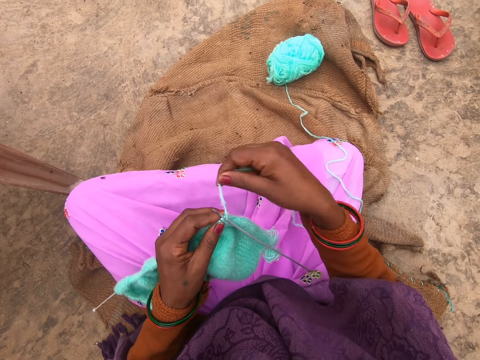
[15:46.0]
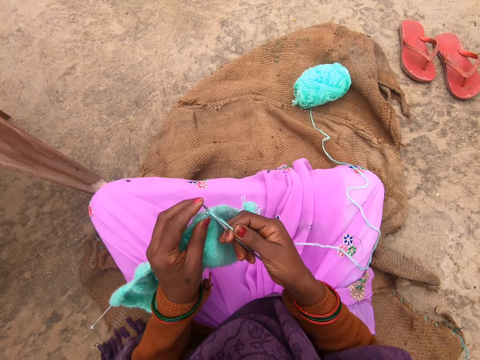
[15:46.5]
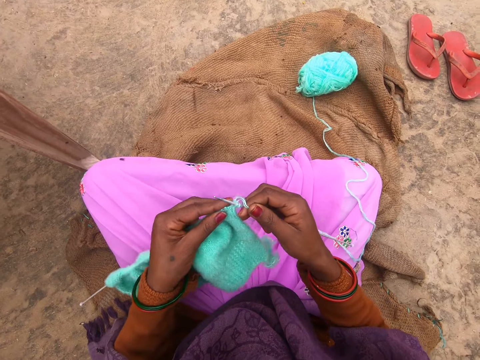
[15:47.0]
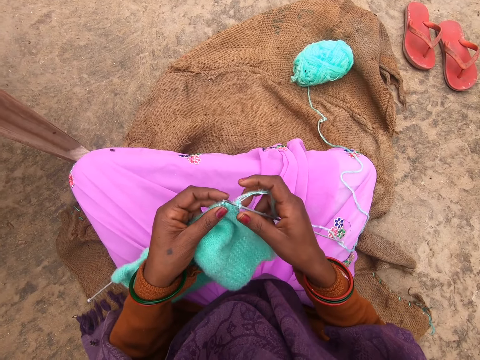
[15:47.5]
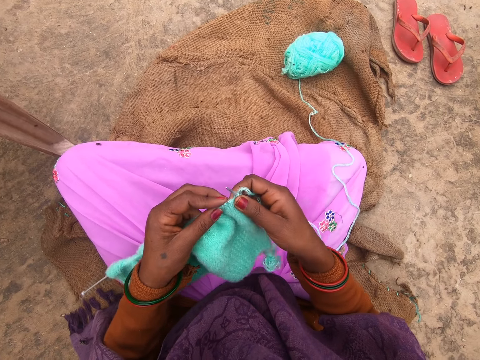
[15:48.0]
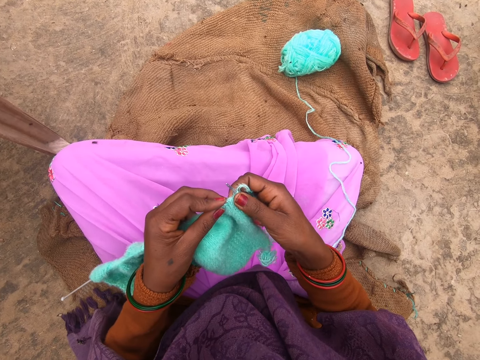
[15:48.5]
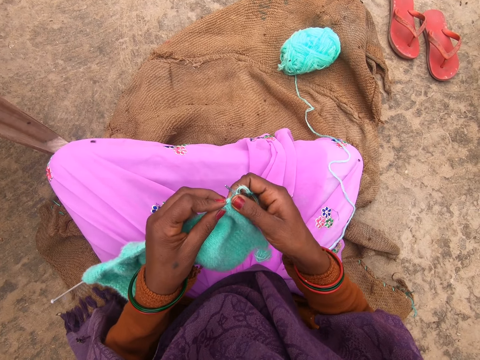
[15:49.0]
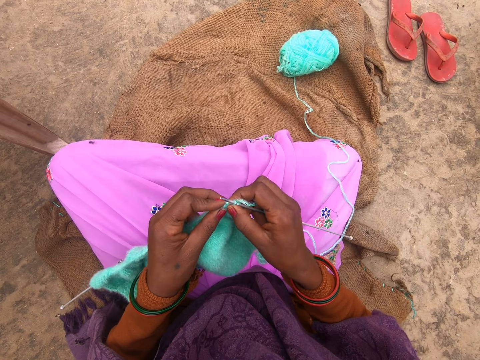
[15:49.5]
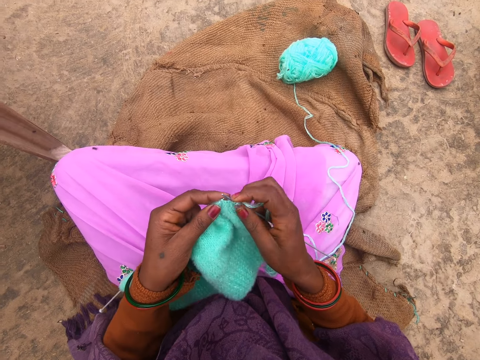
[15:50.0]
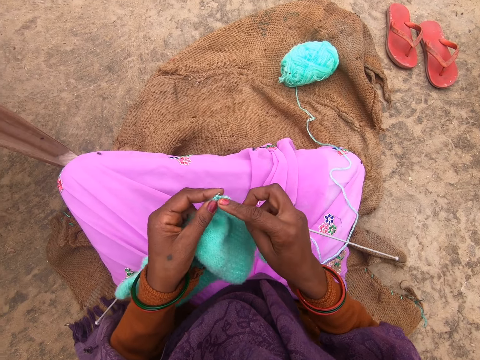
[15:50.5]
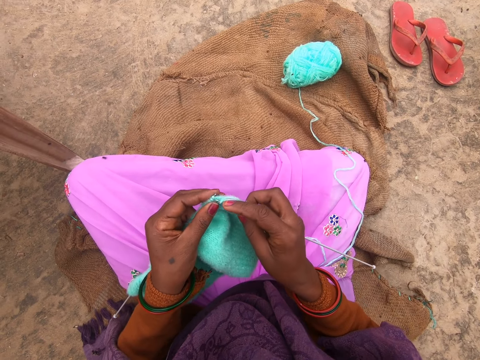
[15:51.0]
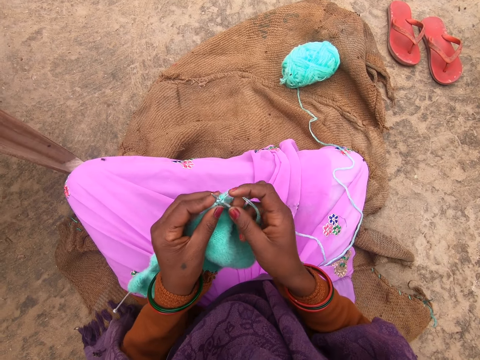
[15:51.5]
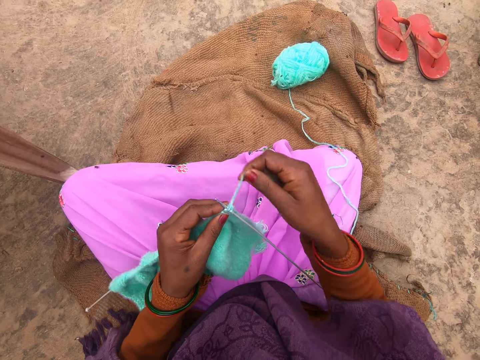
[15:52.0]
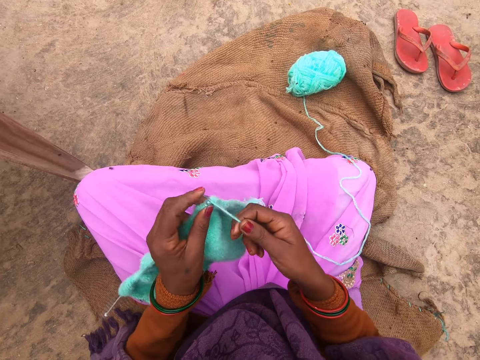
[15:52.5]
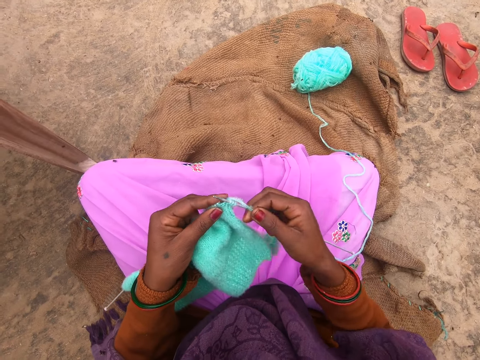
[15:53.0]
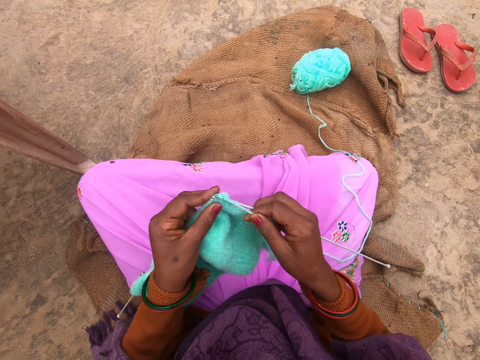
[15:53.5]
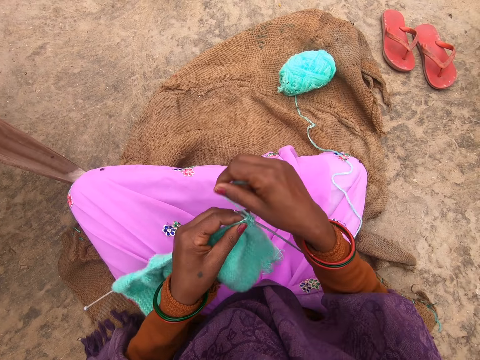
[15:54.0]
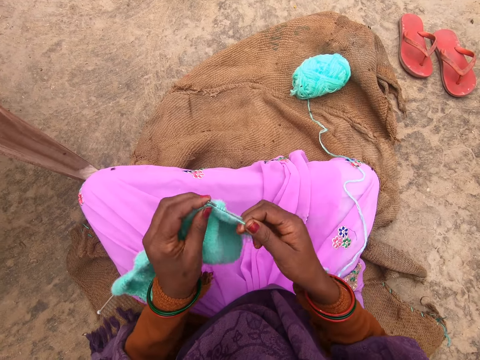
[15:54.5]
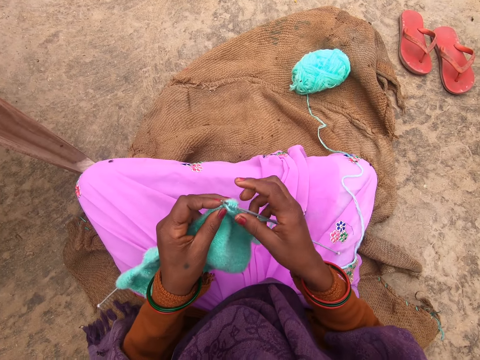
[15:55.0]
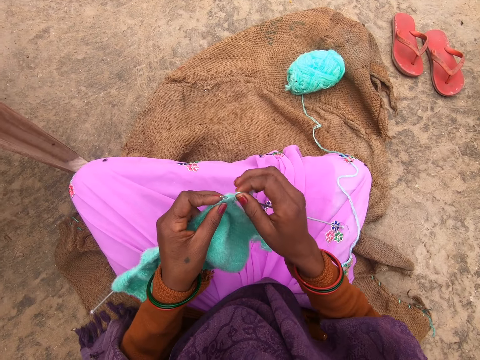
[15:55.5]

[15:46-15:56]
The camera wearer knits the fabric.

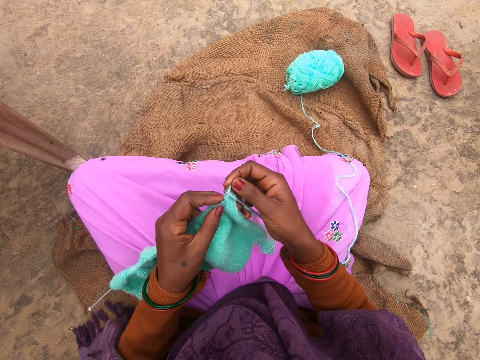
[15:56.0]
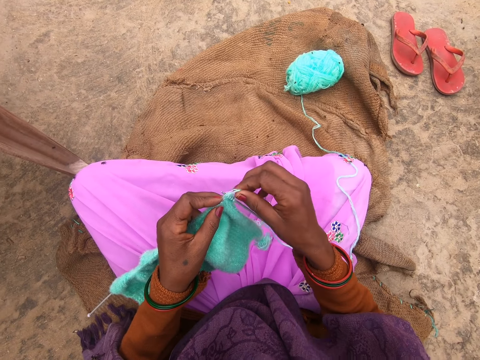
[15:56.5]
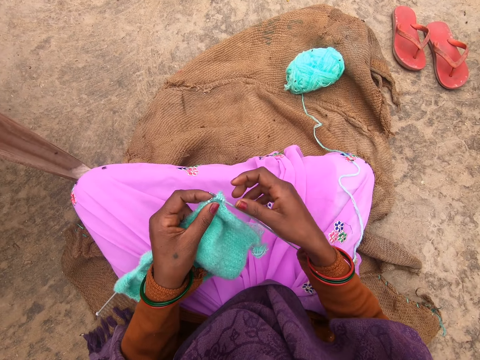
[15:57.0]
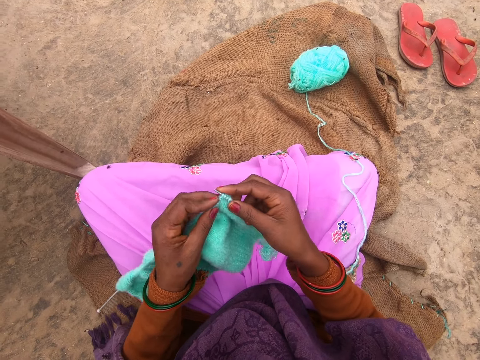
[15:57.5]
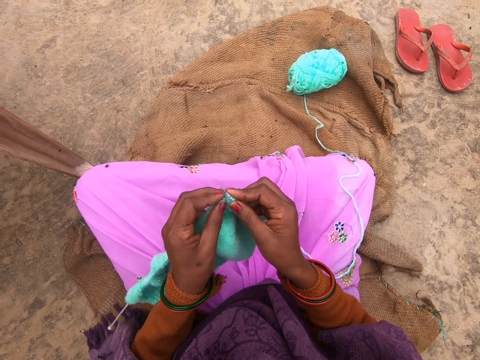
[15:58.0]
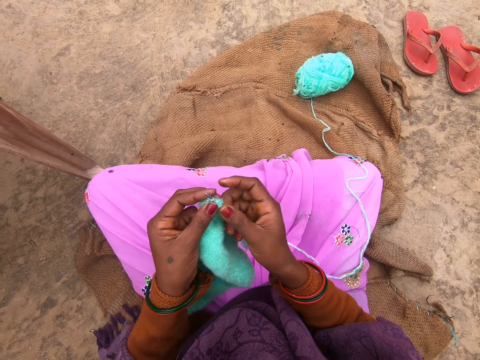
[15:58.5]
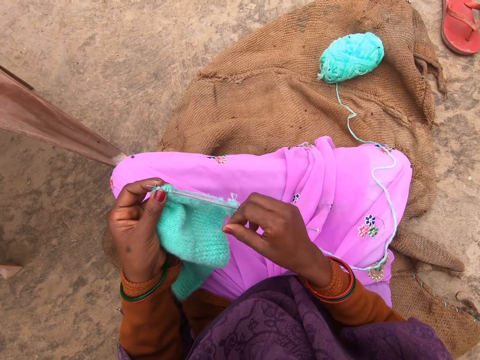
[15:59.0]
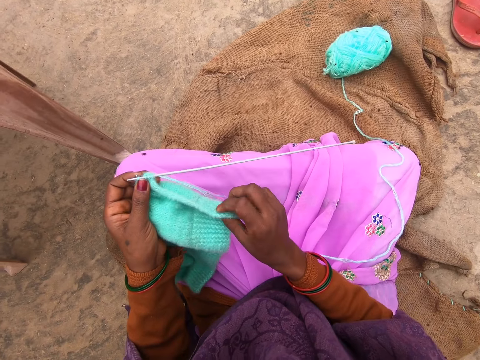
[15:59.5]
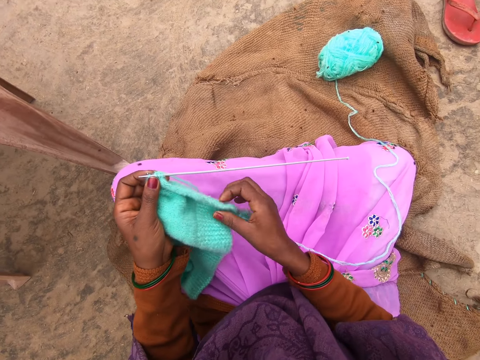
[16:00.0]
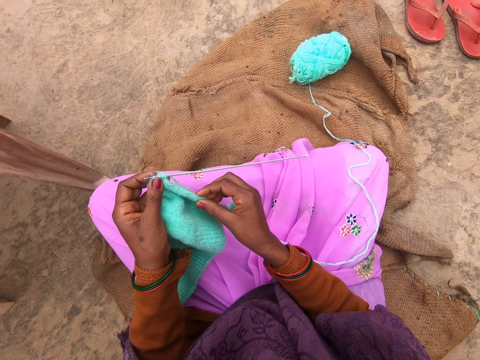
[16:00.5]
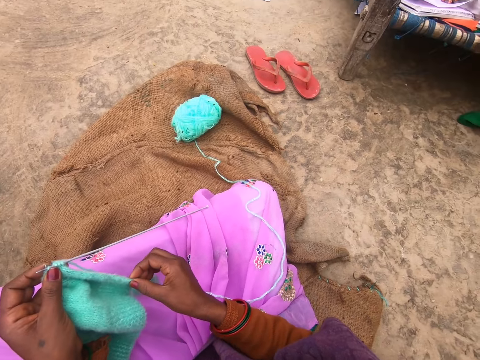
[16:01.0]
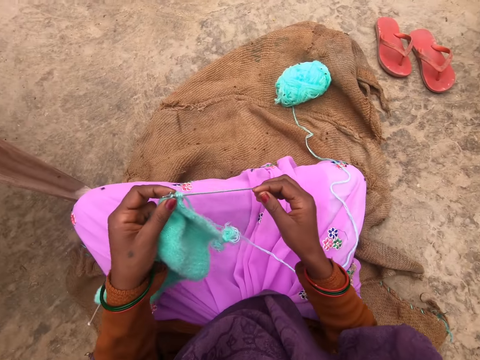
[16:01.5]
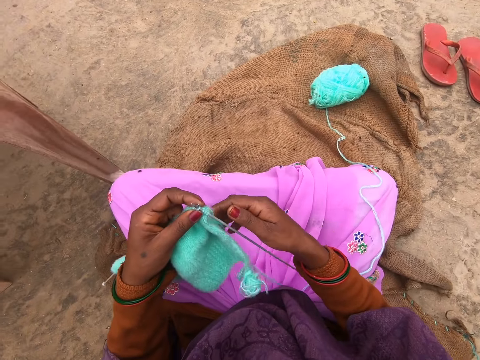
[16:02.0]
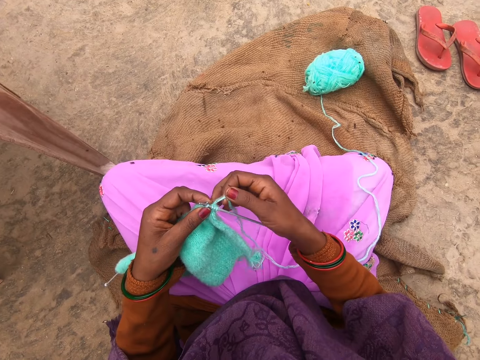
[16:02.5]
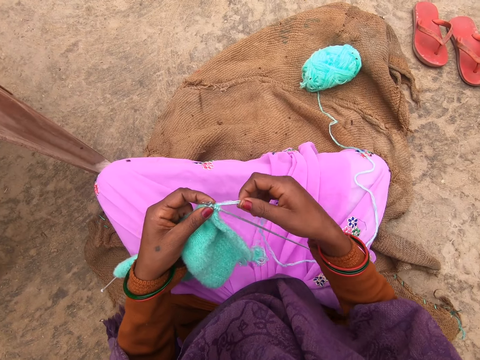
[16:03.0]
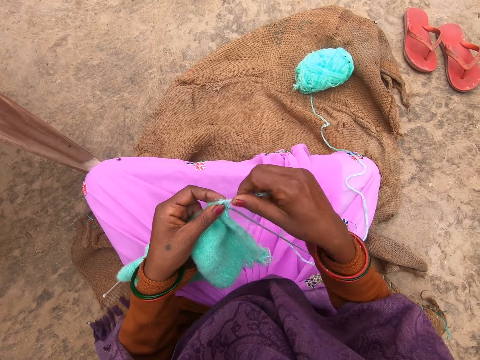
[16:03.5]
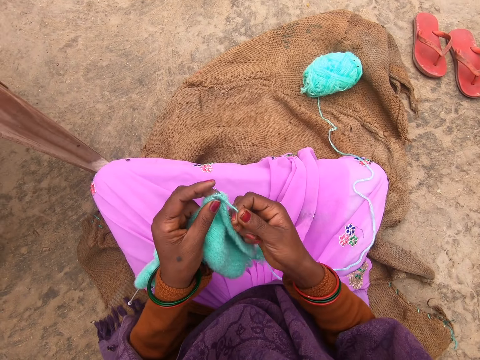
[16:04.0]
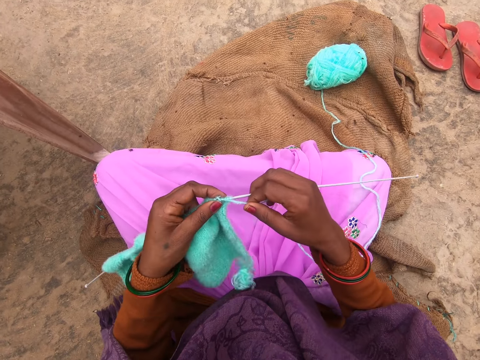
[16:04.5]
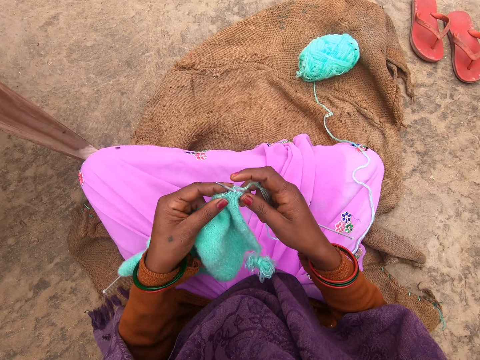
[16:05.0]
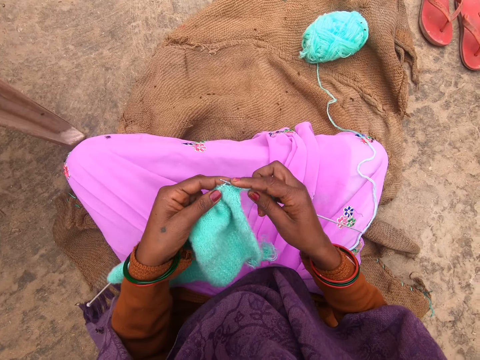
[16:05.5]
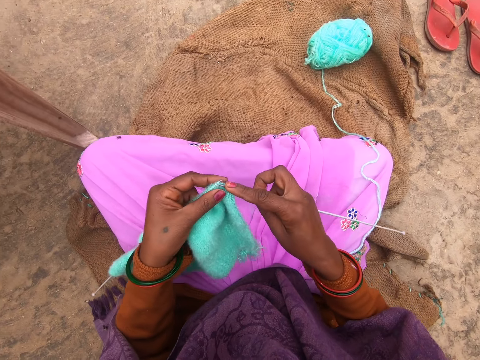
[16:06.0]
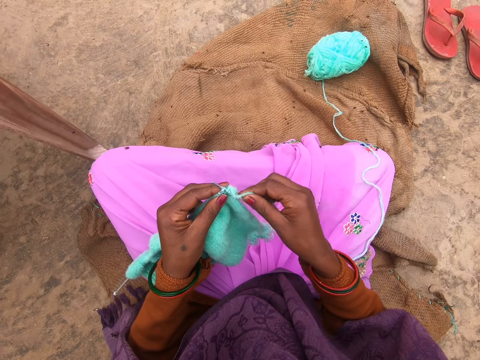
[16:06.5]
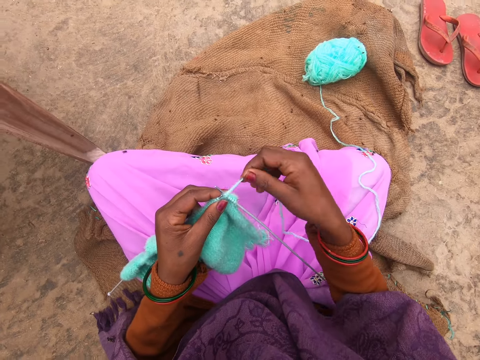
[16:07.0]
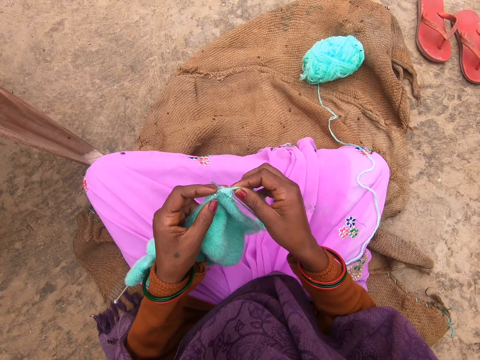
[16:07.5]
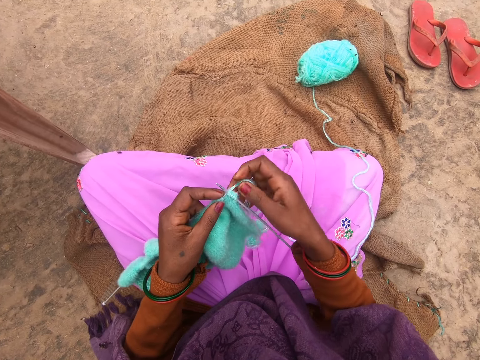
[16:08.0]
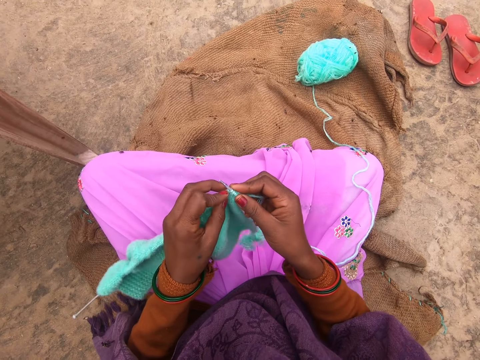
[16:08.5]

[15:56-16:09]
The camera wearer stretches the knitting thread. They turn the edge of the garment. They adjust the fabric. They stretch the garment edge. They knit the garment.

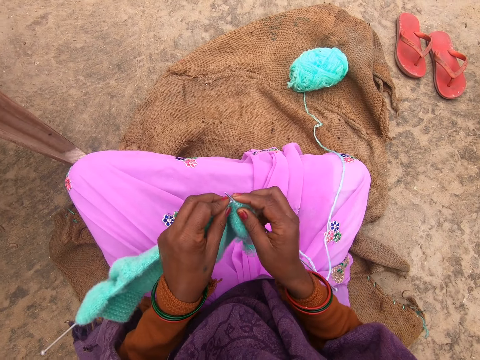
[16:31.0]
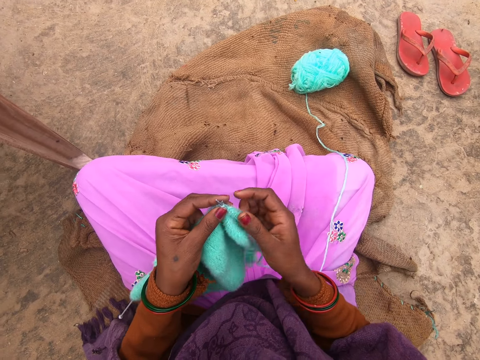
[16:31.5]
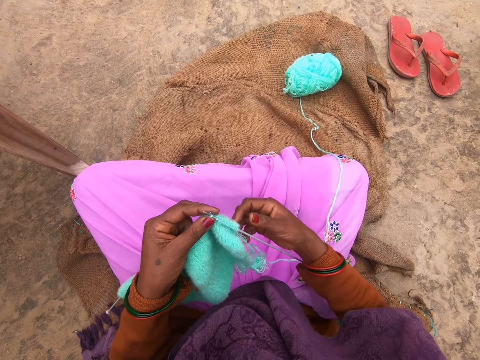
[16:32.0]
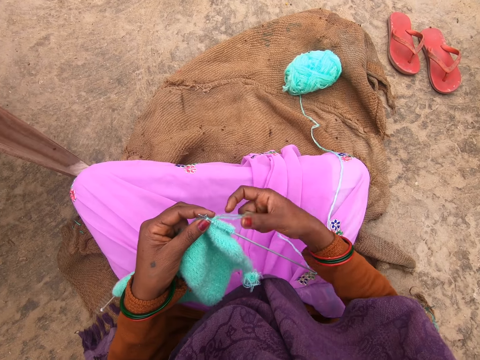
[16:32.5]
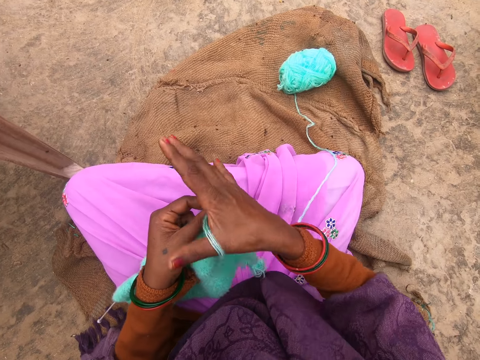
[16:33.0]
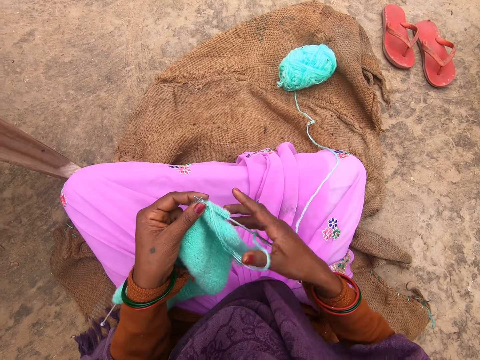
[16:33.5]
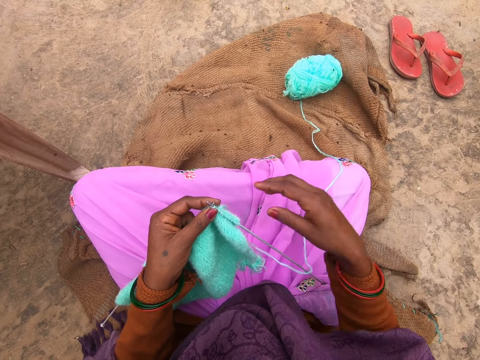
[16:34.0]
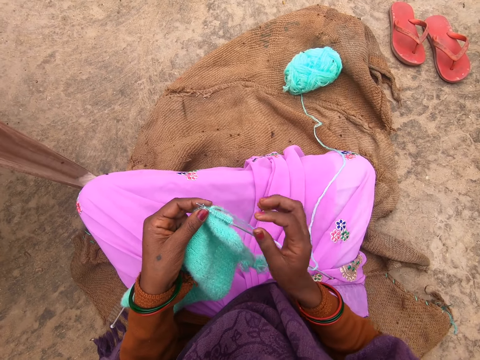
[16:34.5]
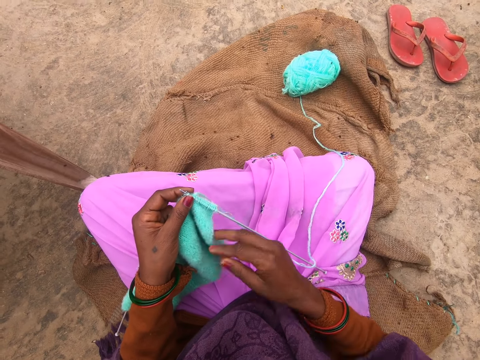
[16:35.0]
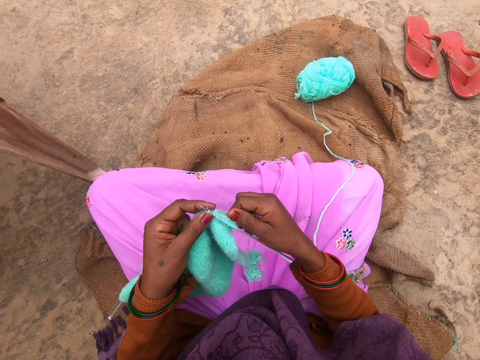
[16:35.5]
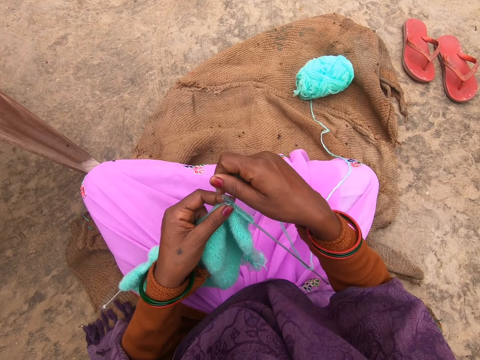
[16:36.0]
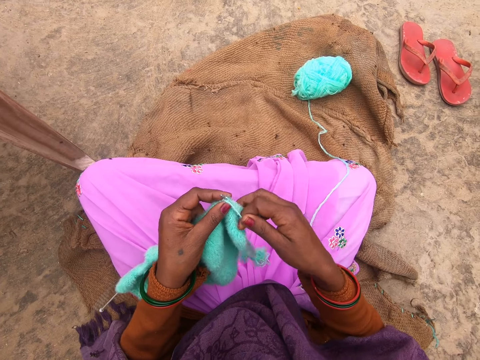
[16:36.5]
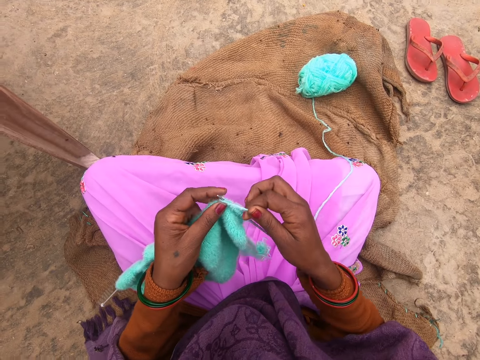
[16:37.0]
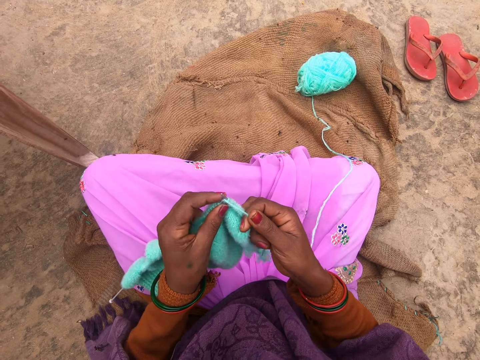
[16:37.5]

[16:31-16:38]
The camera wearer stretches the knitting thread. They hold the edge of the garment and knit the garment.
